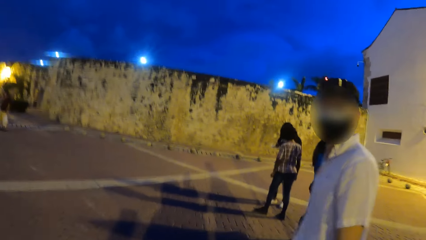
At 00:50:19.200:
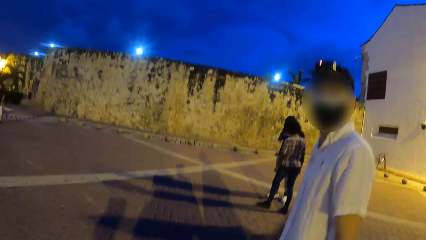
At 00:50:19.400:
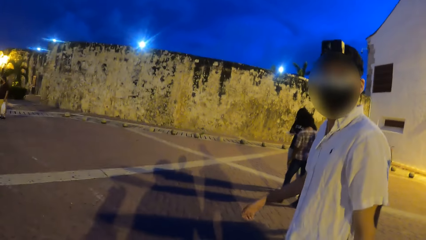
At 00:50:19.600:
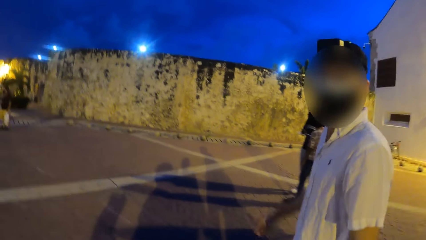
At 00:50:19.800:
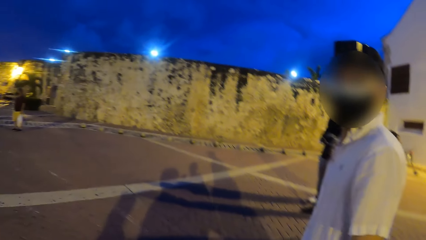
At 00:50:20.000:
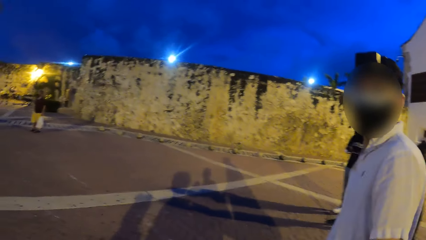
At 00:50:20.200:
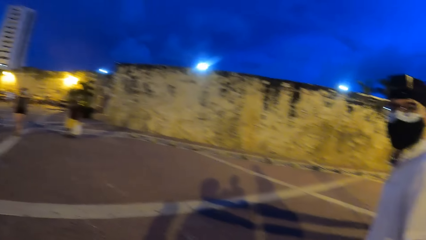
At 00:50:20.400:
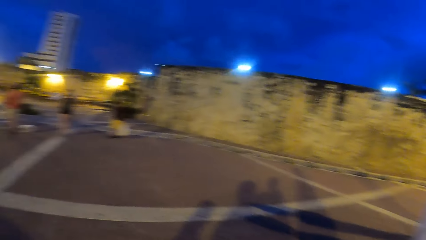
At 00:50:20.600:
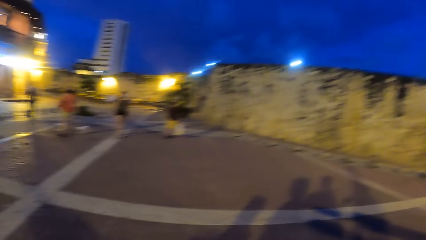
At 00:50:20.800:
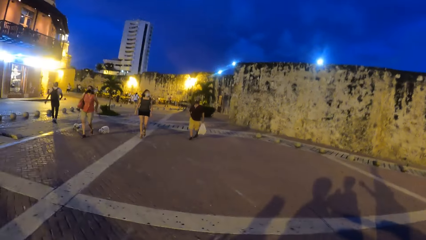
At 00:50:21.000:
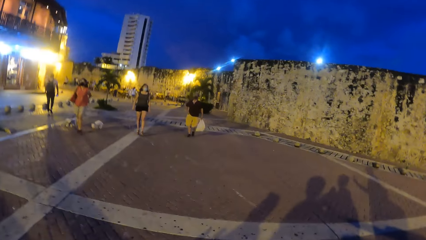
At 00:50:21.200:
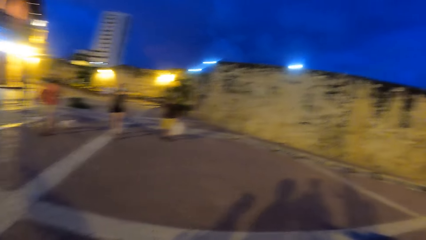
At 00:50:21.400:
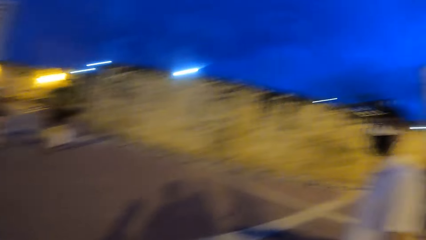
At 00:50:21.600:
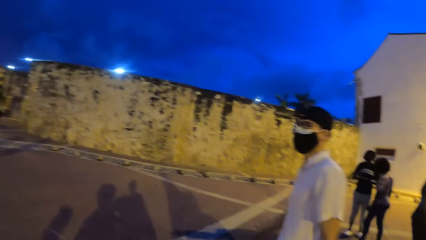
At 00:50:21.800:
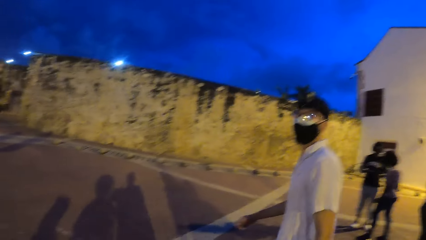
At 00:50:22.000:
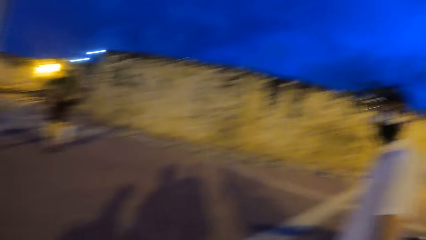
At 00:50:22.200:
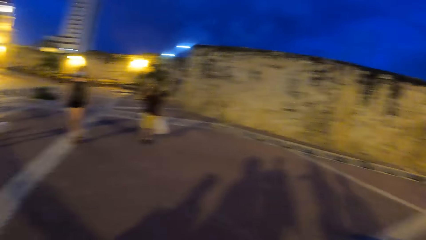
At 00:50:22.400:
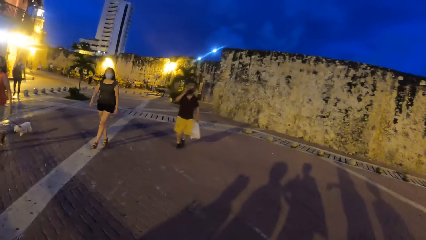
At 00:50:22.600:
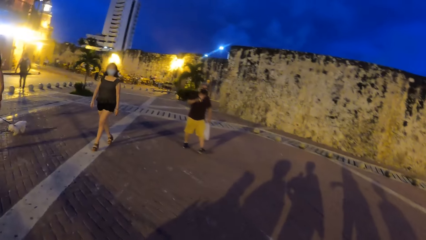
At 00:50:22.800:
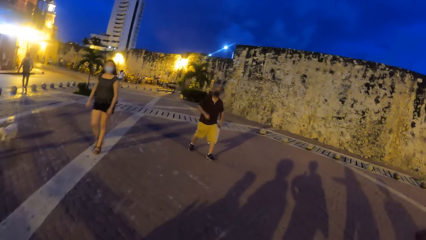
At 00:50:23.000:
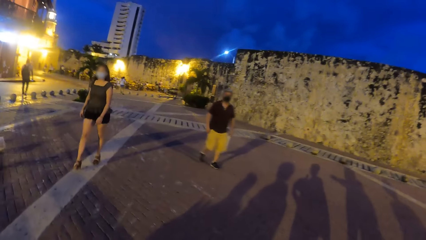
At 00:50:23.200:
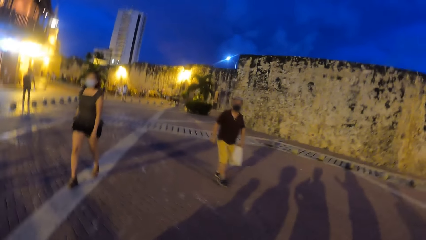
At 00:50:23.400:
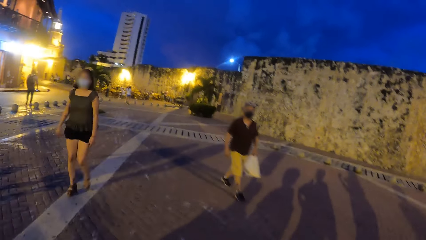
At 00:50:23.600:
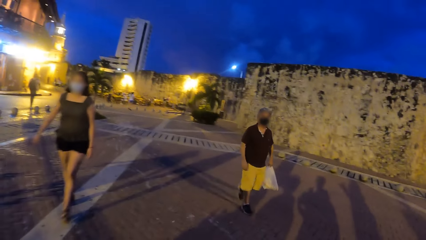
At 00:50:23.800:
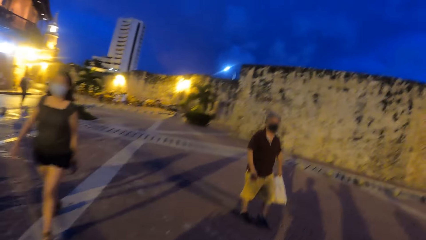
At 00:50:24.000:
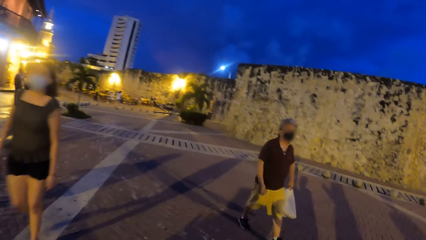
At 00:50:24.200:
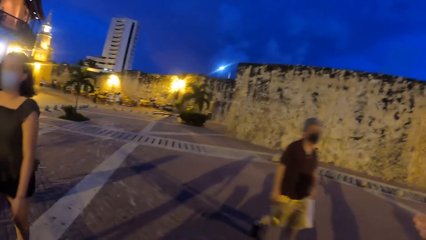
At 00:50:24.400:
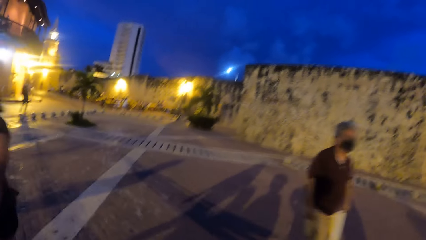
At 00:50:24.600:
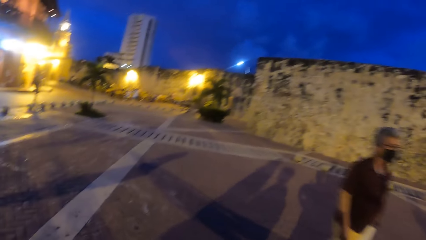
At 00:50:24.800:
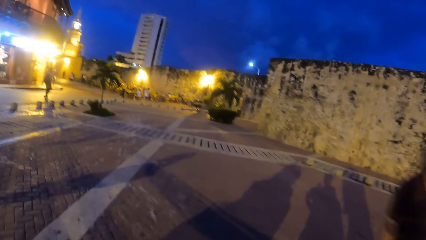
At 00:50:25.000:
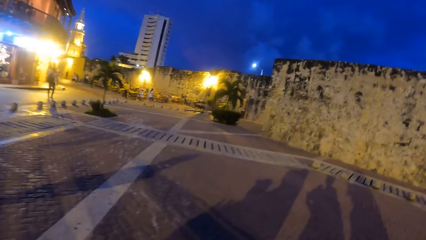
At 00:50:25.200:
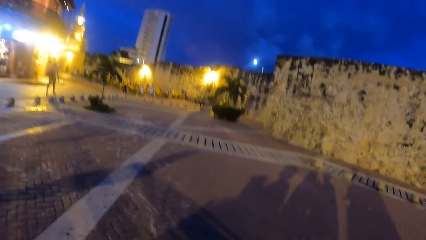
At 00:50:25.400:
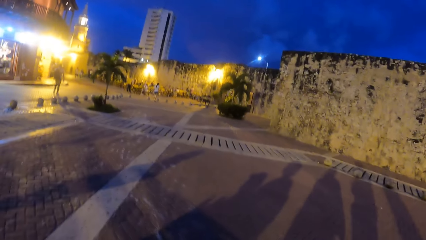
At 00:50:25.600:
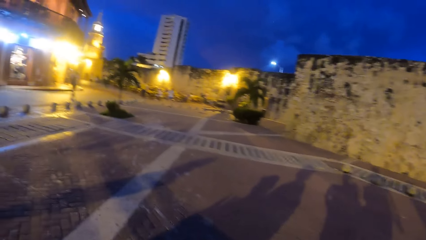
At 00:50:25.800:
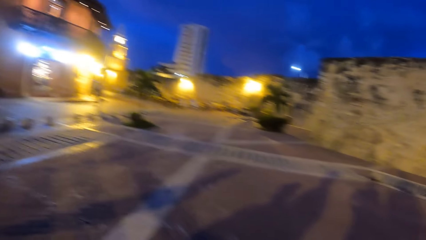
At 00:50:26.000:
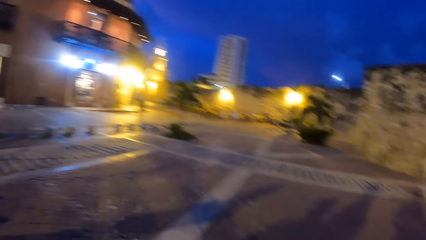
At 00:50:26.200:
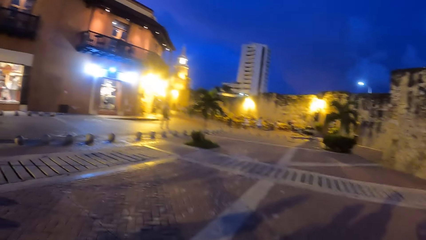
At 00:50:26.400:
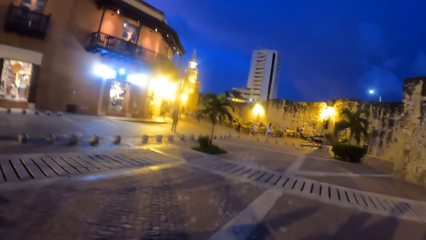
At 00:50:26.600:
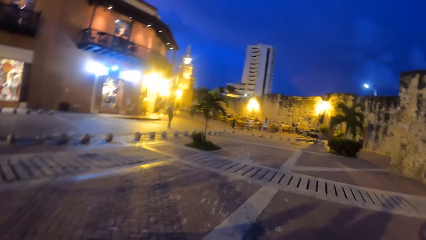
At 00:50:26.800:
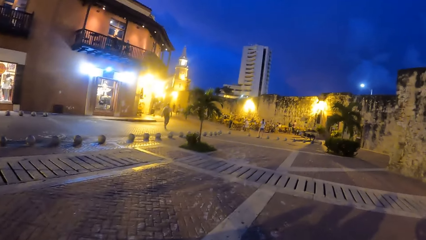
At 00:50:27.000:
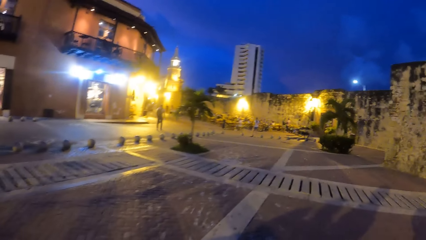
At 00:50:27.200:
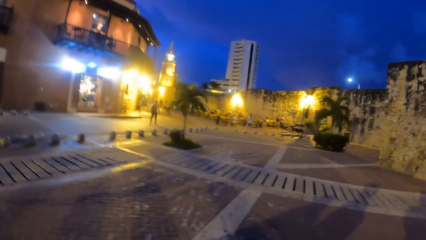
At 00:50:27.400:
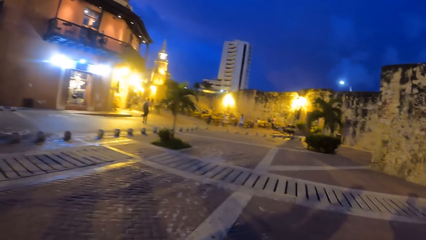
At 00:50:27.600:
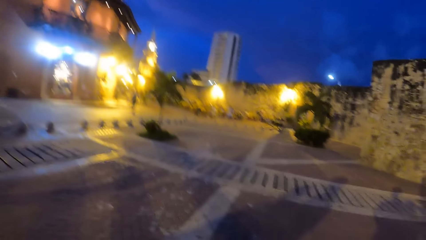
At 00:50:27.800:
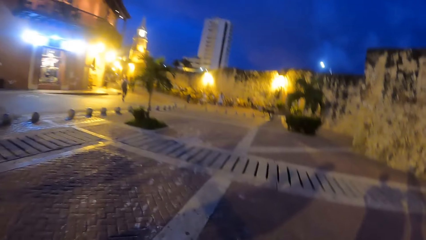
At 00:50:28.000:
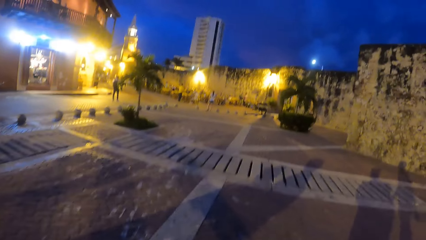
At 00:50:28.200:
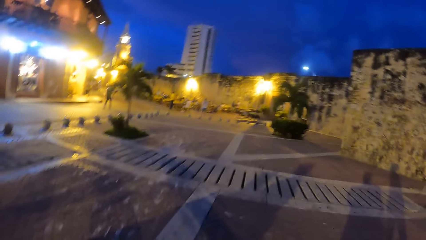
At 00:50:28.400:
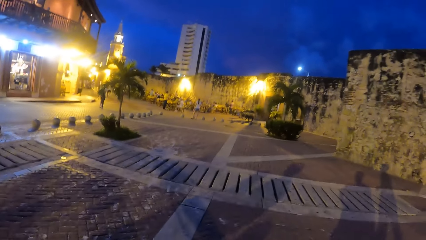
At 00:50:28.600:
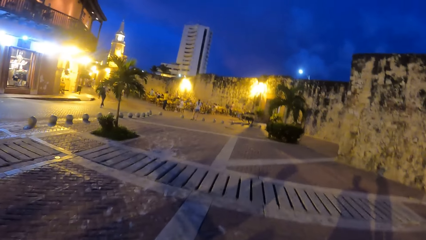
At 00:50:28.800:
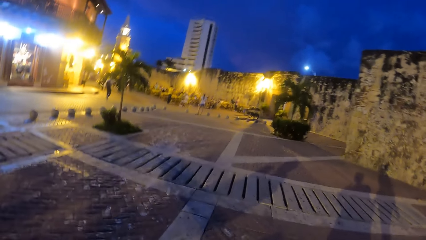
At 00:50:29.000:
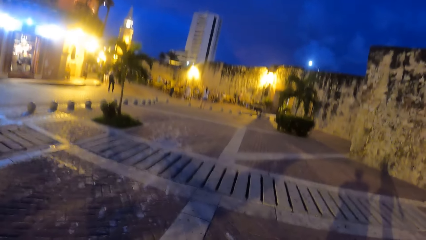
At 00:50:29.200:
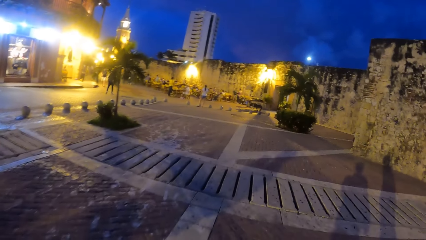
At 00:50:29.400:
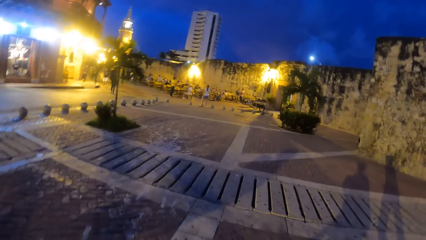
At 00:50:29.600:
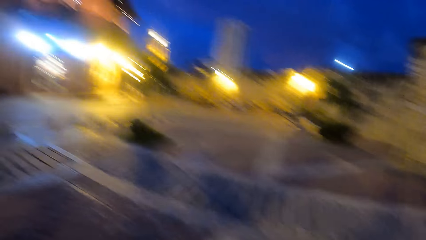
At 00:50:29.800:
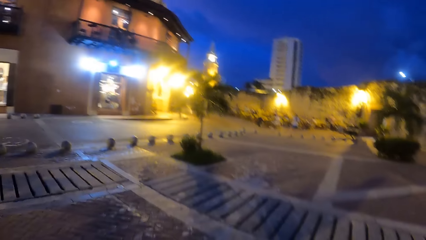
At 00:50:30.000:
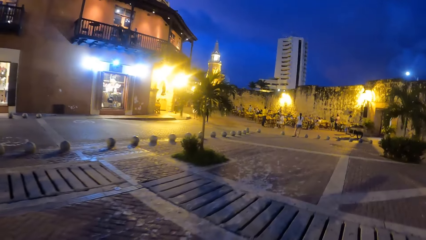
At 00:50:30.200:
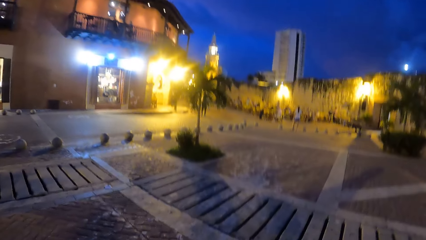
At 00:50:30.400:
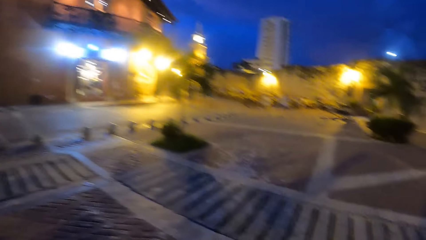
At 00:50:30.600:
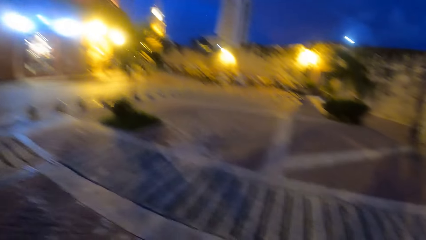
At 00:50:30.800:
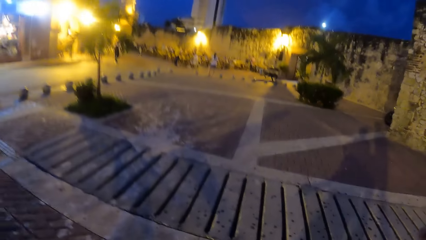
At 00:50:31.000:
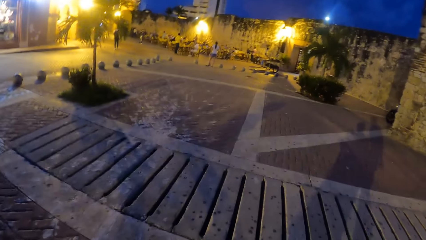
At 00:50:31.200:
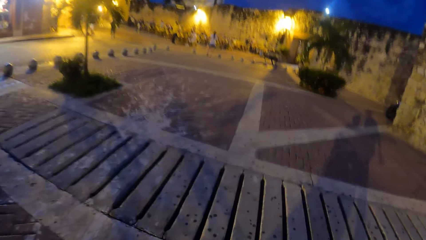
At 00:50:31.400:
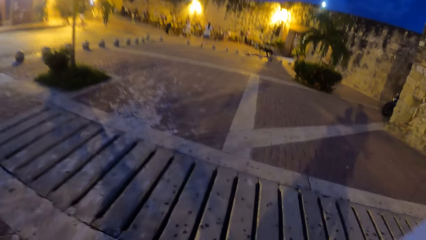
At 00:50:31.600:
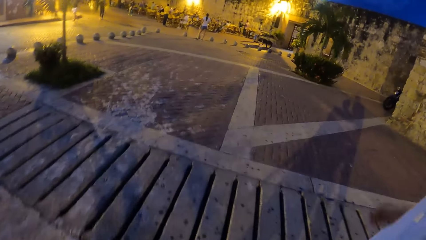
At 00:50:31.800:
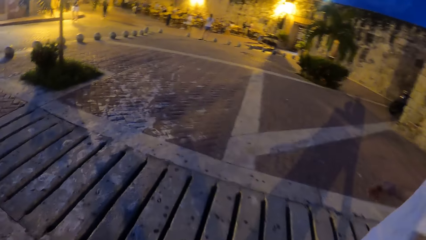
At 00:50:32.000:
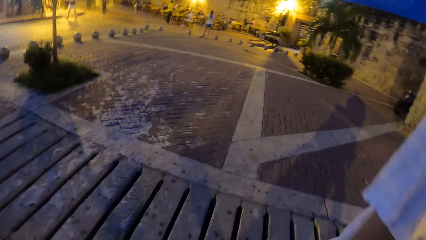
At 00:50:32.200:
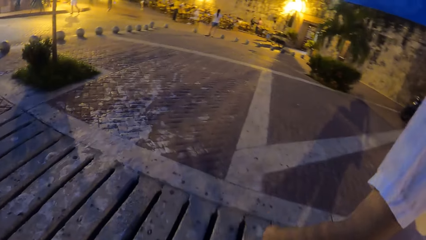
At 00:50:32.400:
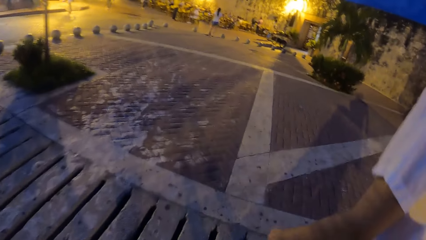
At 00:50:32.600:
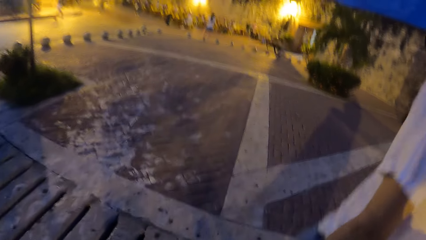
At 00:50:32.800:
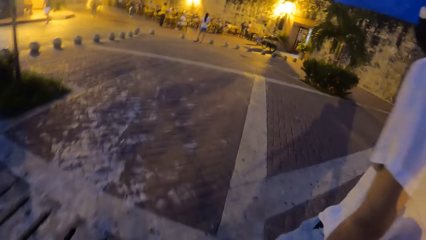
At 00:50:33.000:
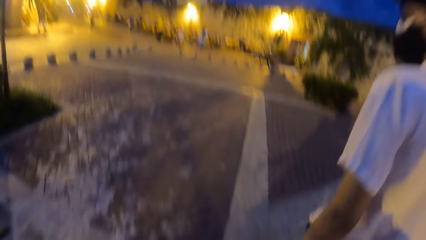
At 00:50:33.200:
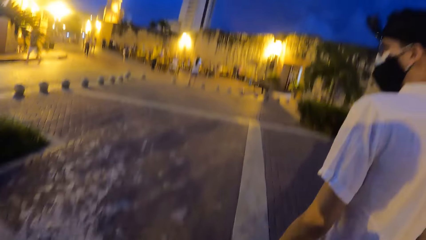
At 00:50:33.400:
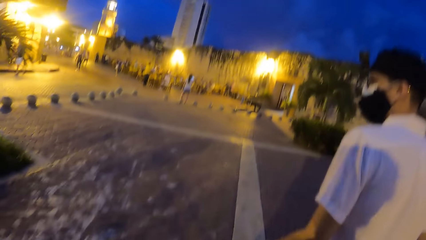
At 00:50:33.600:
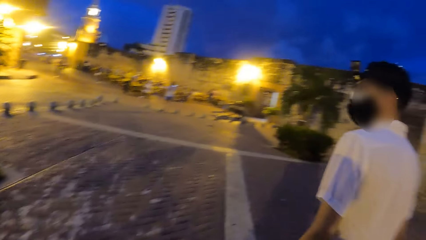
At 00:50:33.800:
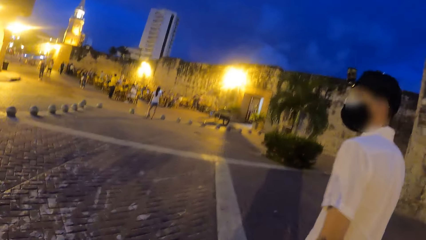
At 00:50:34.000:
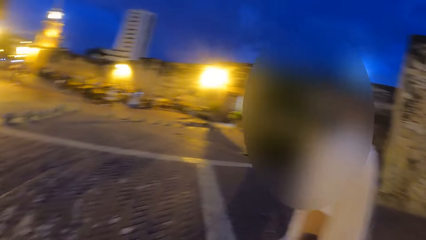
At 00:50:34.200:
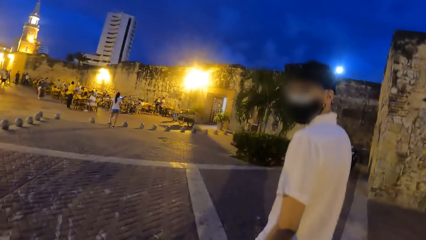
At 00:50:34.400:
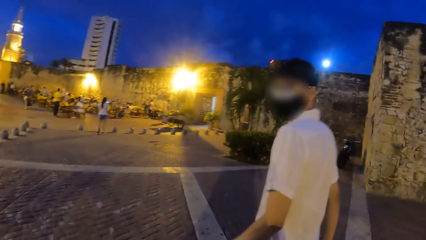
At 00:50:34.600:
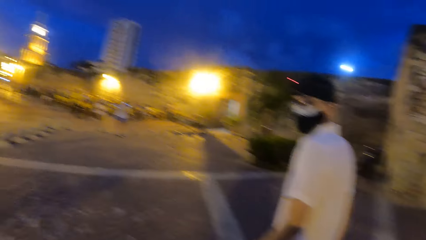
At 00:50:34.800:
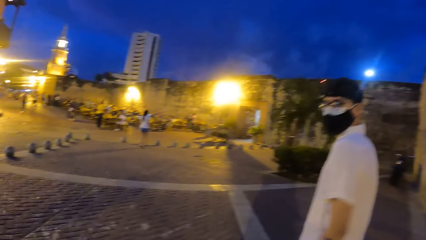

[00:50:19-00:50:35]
The camera wearer walks on the road with the man and the woman. The man interacts with the camera wearer.
